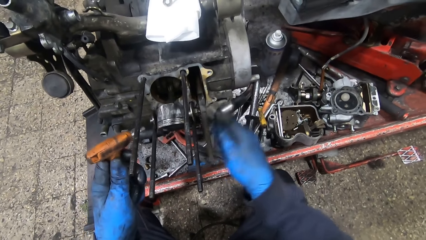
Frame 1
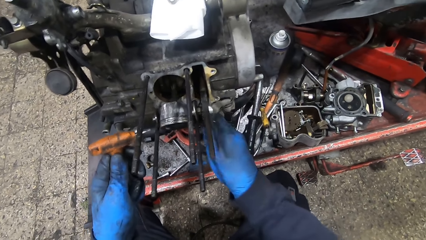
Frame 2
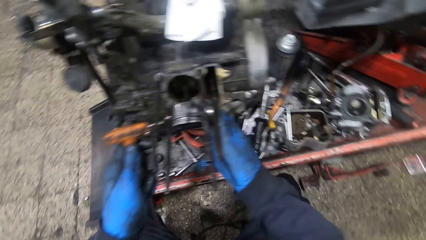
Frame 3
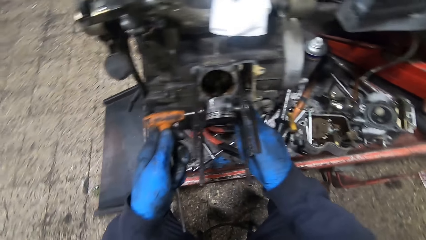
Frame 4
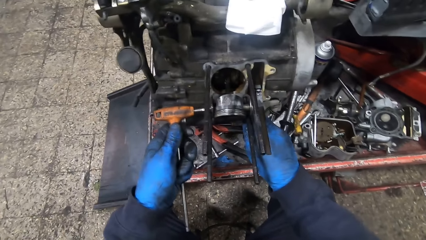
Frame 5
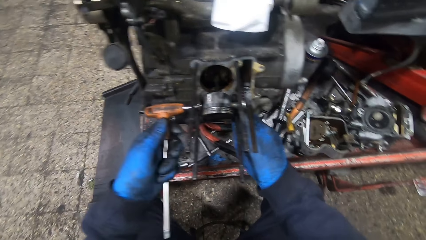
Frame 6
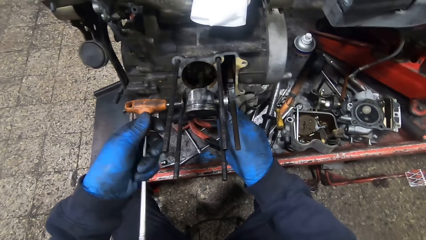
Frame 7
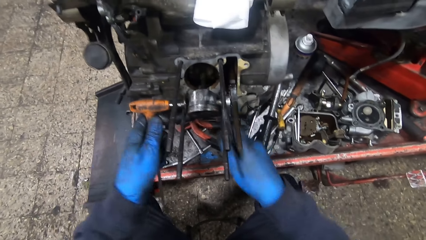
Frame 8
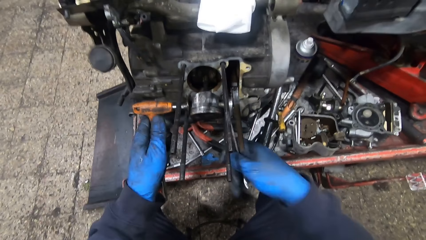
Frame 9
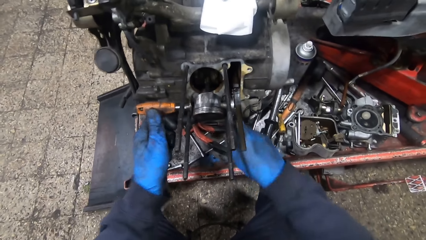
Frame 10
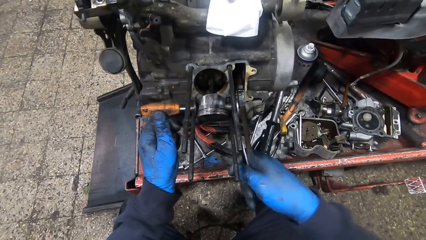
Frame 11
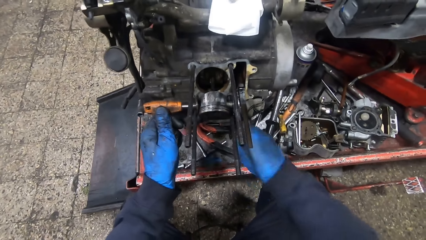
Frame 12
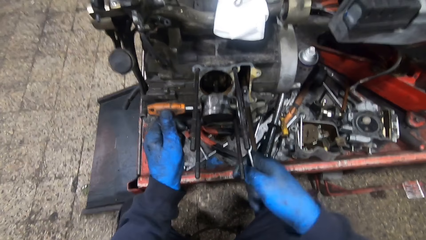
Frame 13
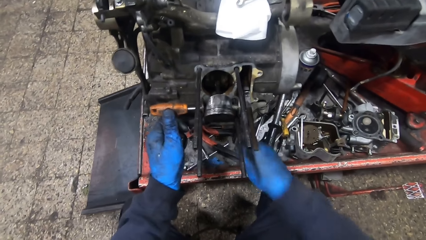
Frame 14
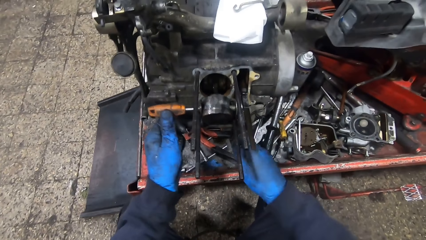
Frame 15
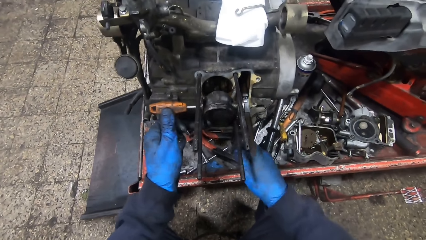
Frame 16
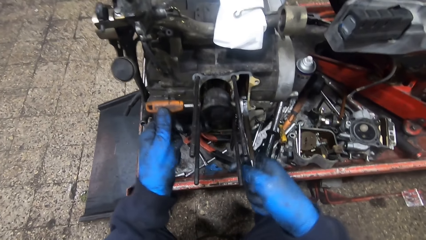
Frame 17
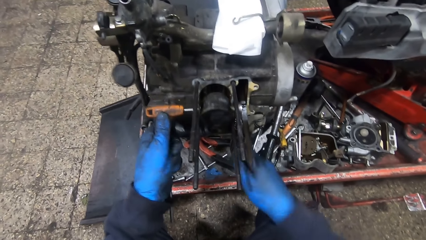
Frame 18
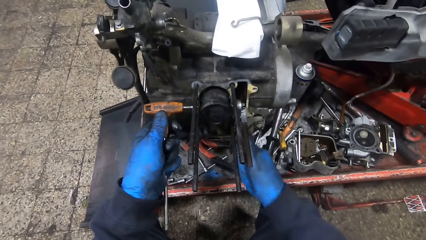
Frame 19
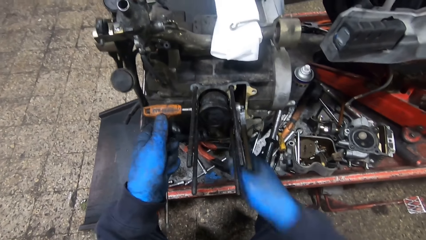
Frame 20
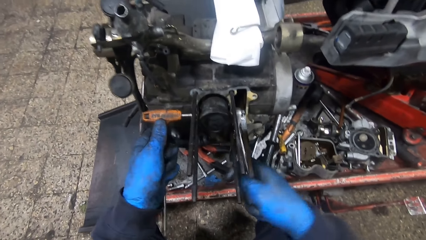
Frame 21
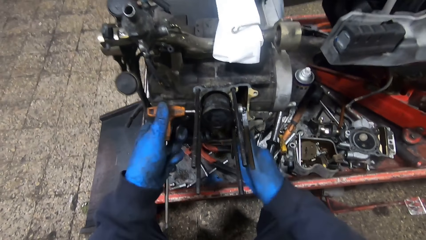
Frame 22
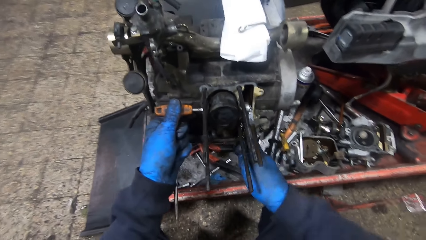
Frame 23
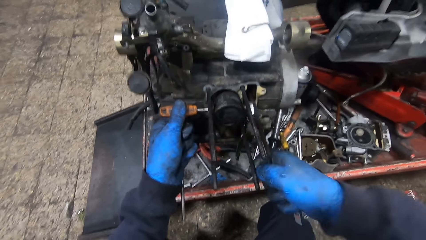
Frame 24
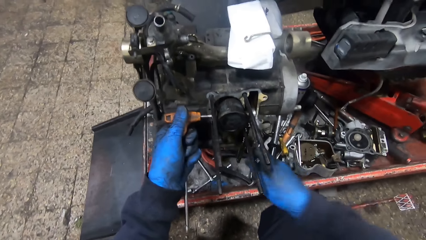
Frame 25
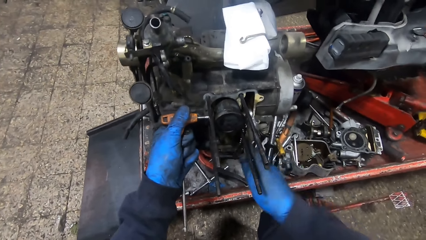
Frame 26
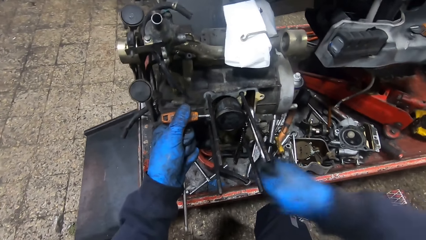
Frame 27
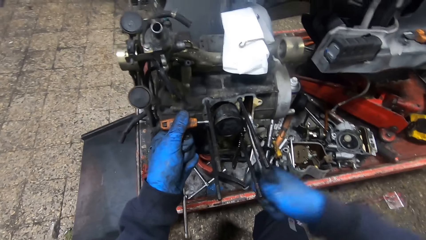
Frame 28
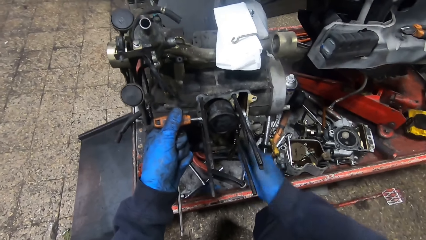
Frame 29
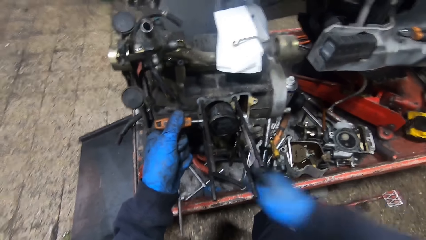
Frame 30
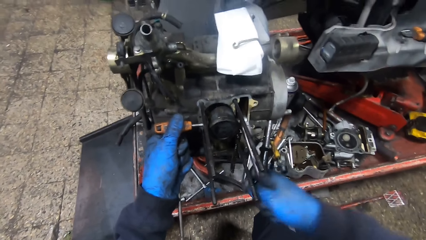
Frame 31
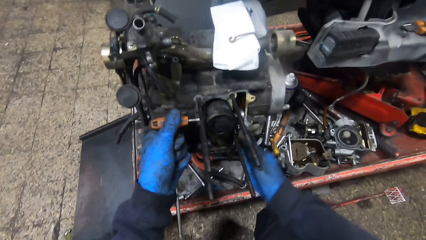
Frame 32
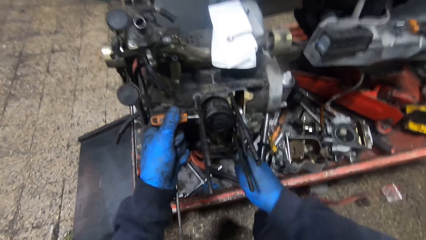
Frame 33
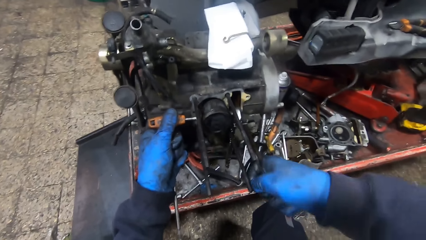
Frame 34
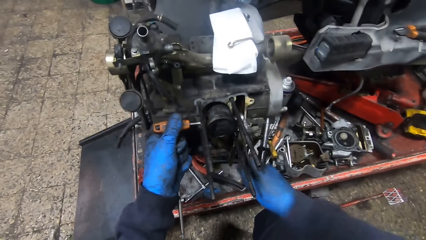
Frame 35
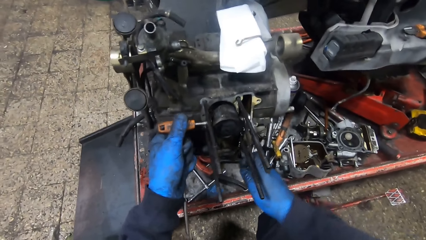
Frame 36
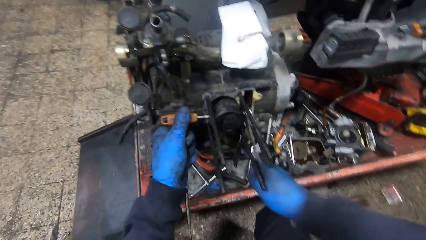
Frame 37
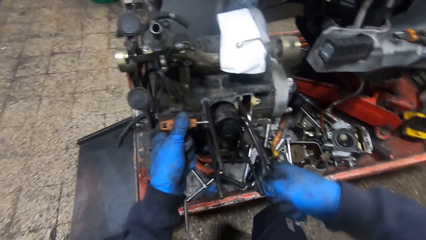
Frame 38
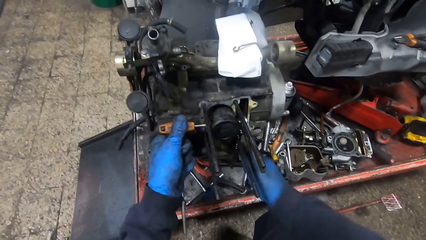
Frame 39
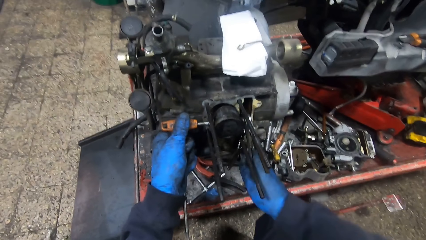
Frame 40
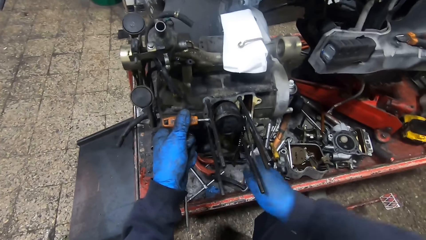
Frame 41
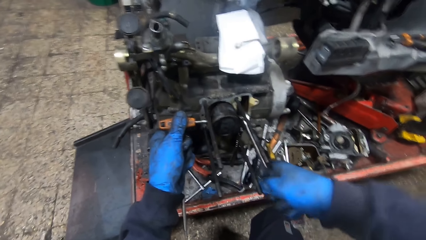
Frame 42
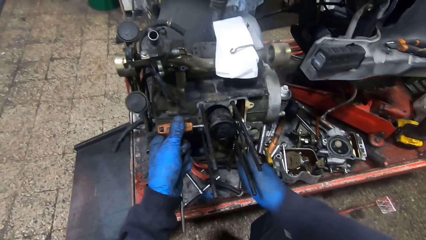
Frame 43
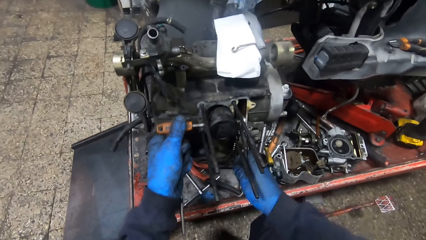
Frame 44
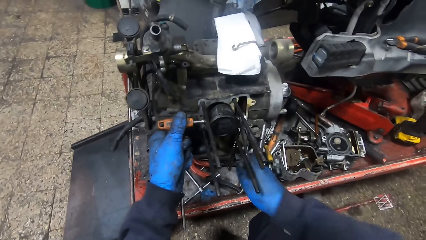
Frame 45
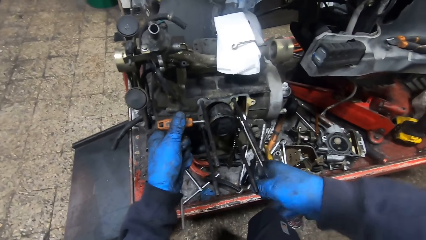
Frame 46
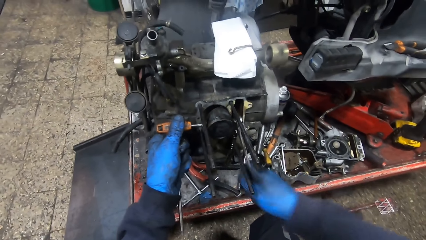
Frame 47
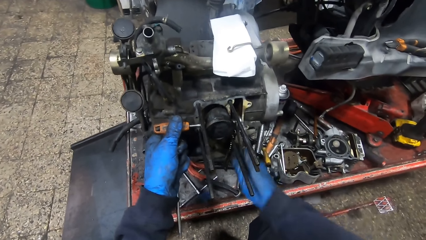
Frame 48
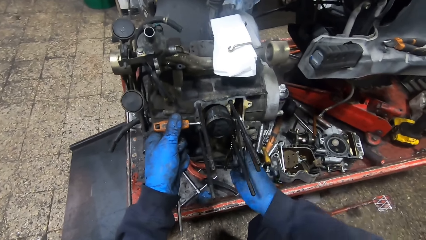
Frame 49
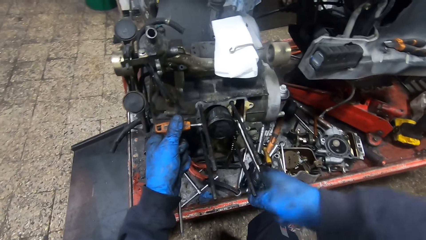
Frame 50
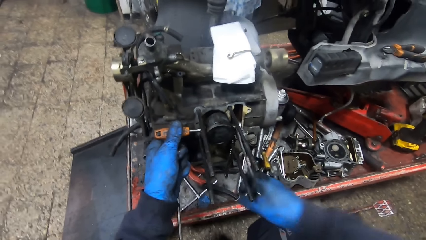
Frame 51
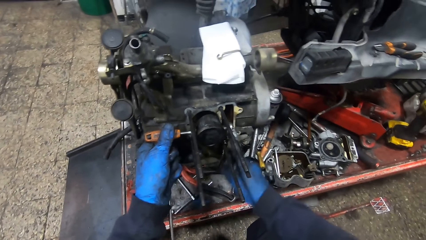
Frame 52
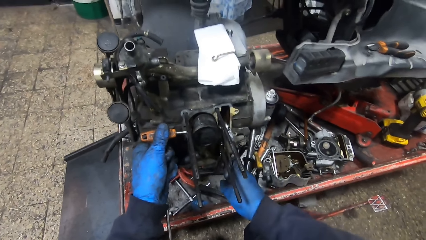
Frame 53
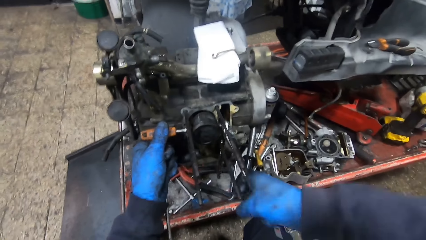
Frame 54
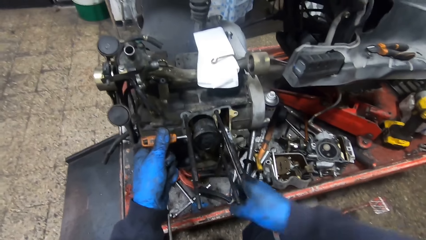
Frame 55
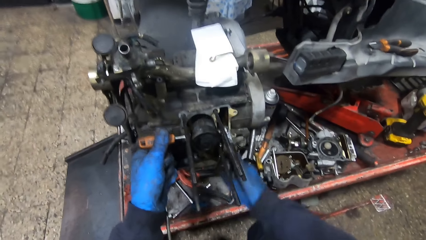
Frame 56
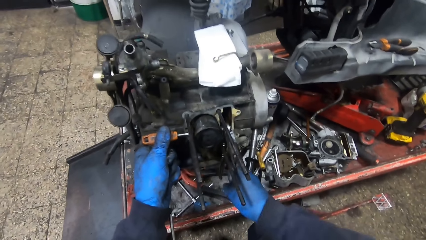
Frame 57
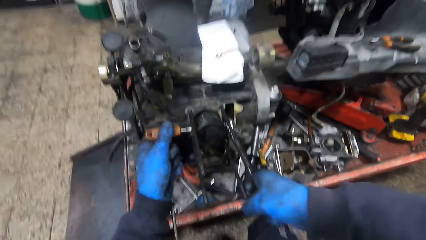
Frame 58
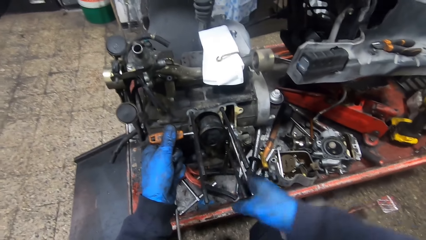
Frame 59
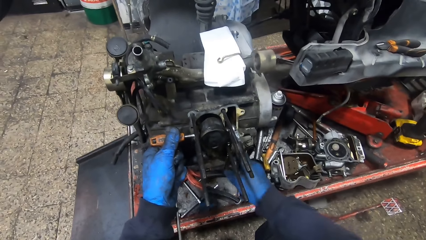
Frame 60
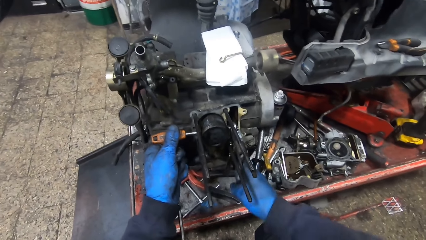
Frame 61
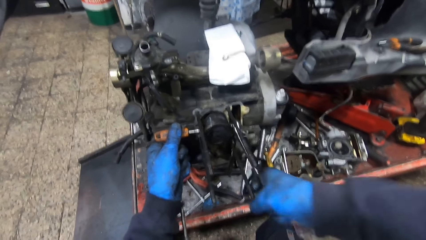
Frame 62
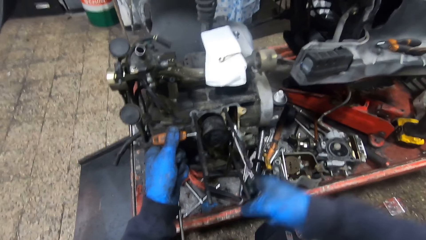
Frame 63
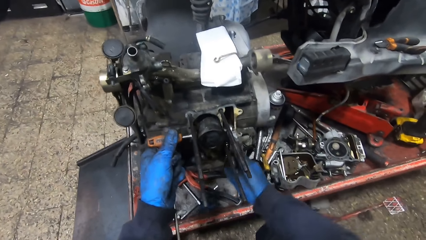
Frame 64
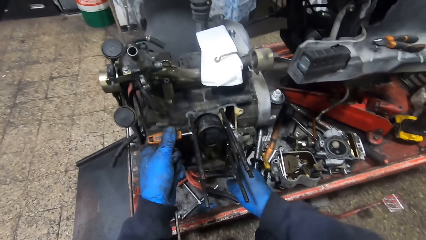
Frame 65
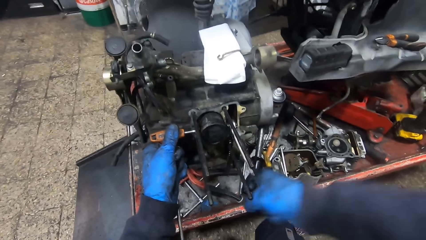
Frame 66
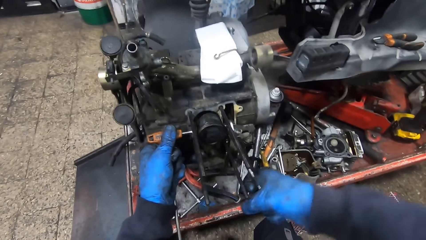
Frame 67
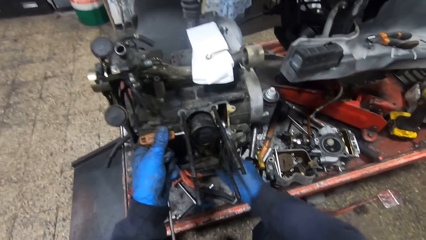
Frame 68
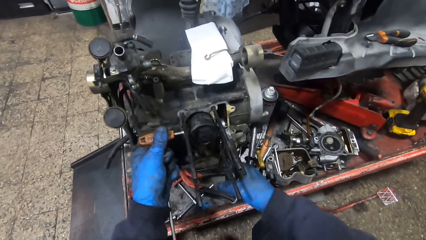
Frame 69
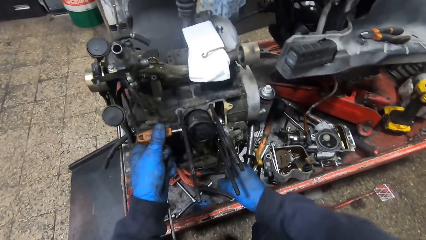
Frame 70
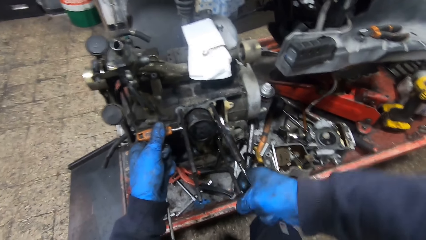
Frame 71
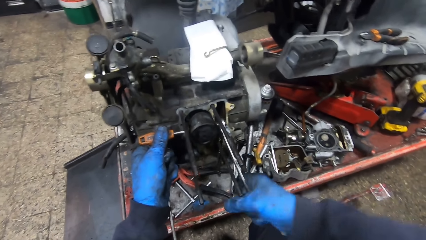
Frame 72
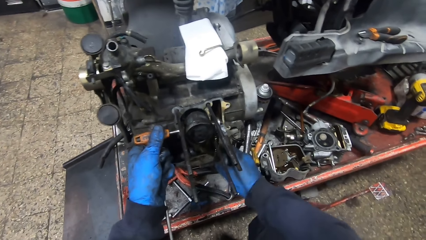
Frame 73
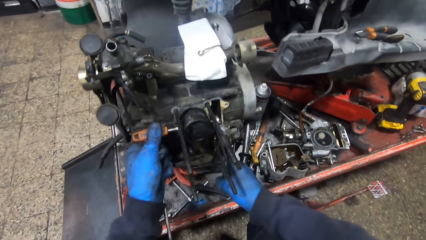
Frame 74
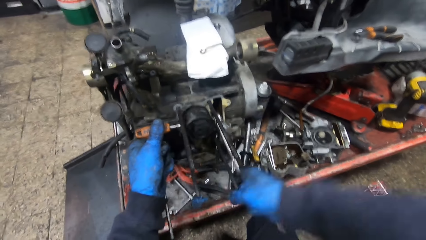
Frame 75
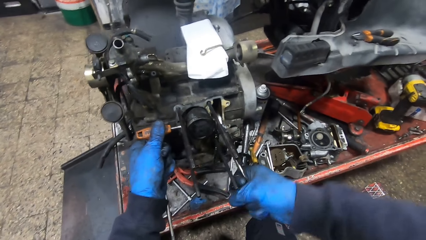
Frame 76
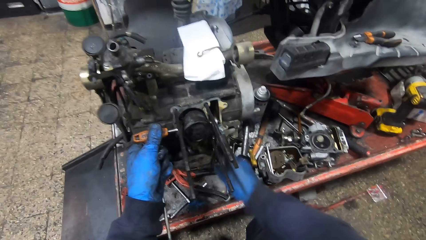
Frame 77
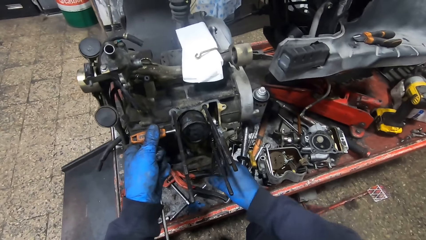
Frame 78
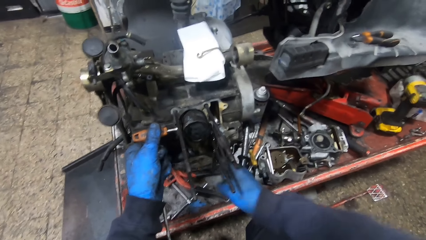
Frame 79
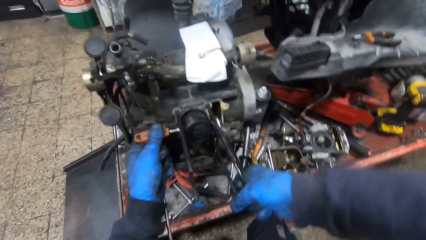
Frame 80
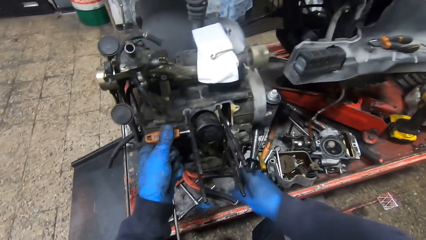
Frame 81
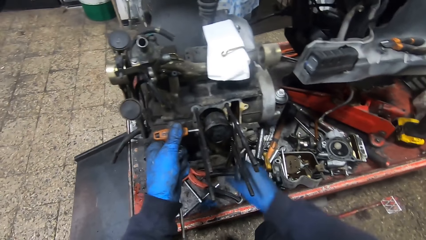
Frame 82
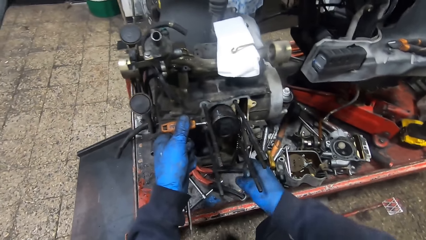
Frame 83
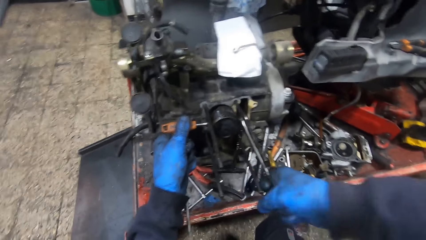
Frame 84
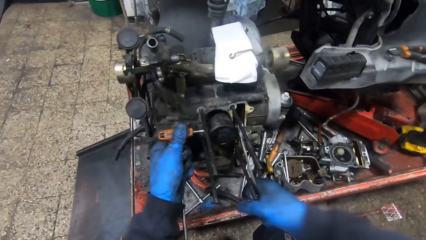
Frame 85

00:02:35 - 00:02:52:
The camera wearer fixes the T-shaped wrench and spanner on the engine with both hands. They turn the ring spanner in the engine.
